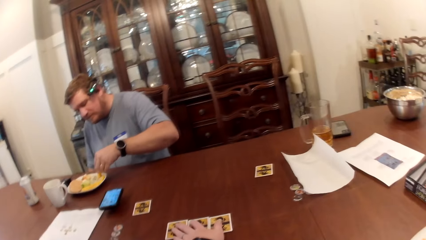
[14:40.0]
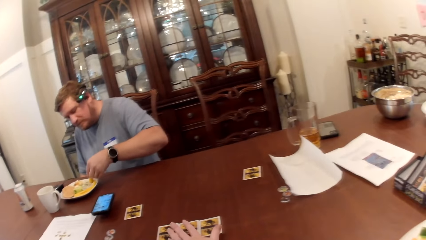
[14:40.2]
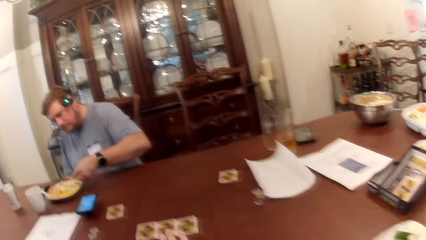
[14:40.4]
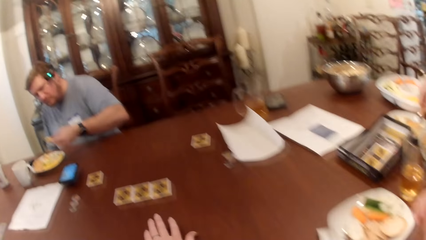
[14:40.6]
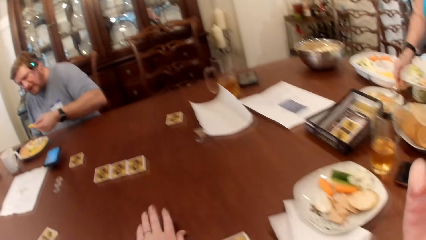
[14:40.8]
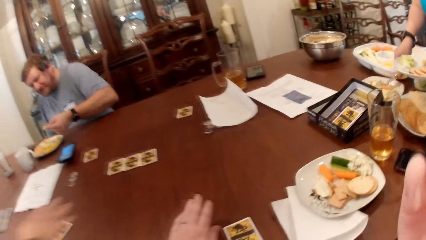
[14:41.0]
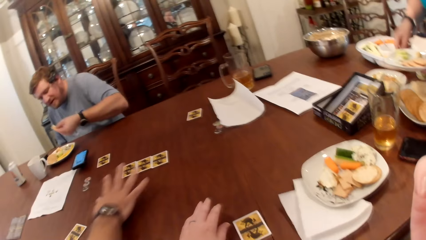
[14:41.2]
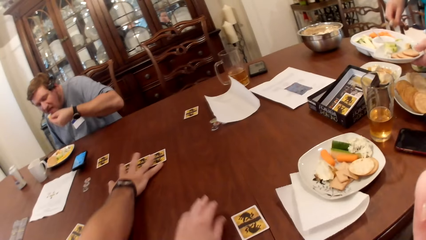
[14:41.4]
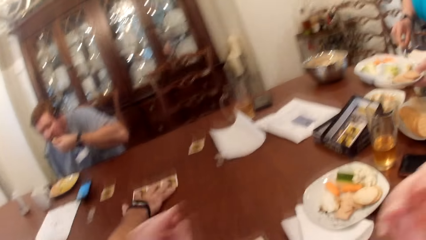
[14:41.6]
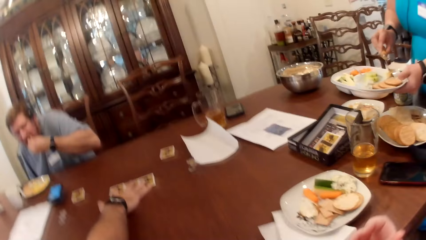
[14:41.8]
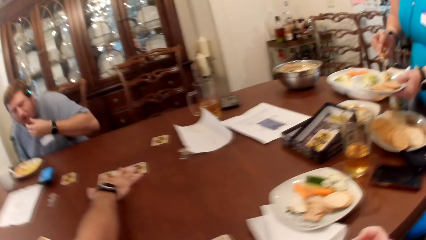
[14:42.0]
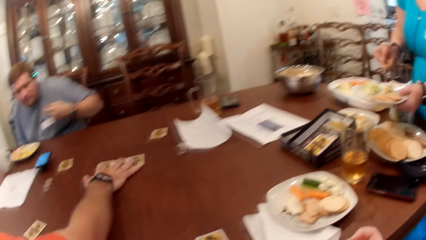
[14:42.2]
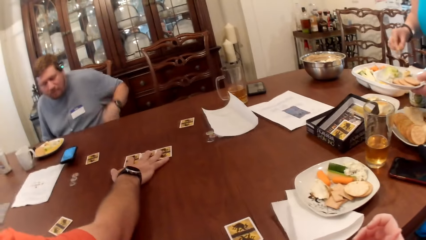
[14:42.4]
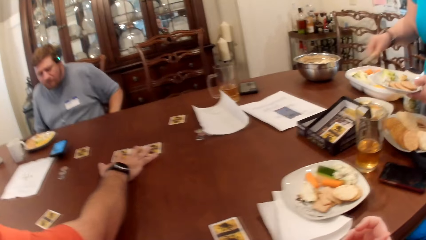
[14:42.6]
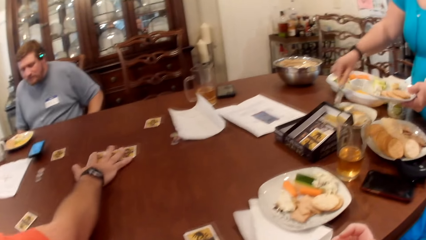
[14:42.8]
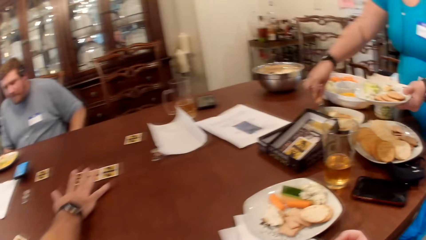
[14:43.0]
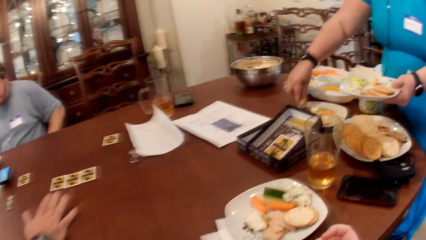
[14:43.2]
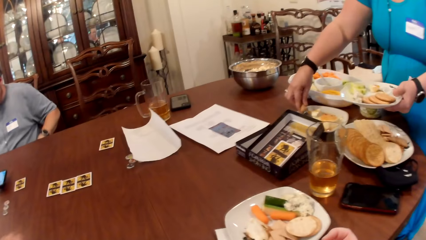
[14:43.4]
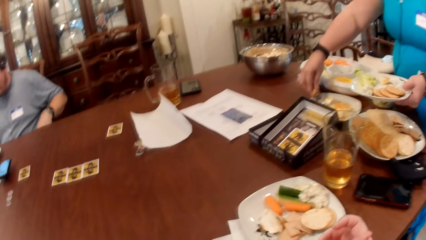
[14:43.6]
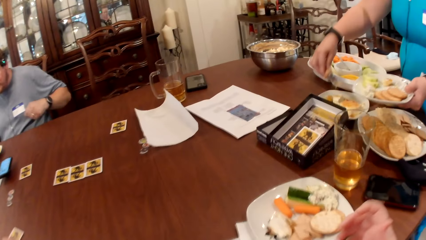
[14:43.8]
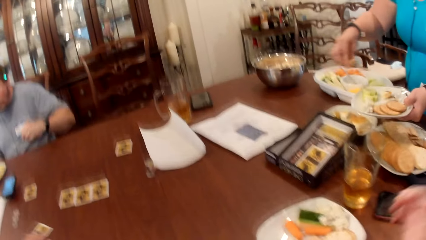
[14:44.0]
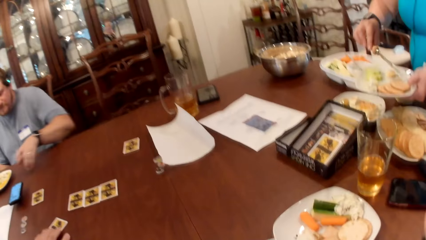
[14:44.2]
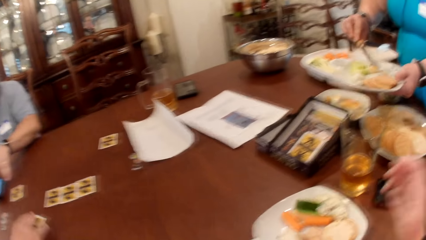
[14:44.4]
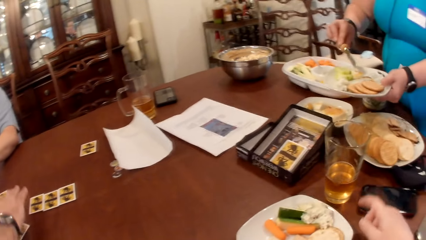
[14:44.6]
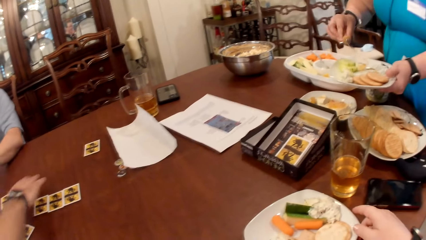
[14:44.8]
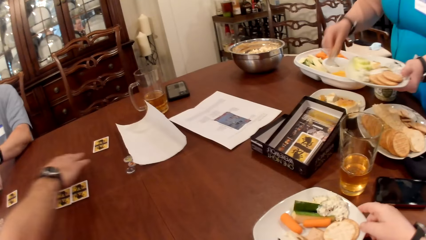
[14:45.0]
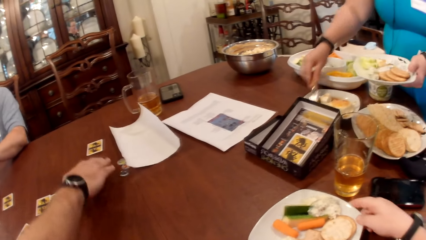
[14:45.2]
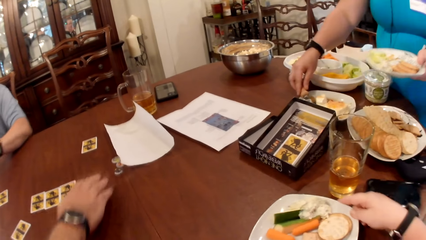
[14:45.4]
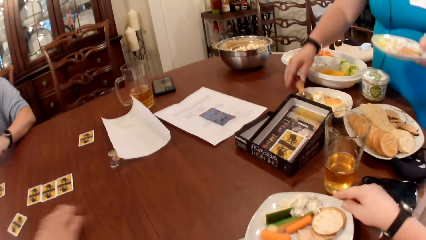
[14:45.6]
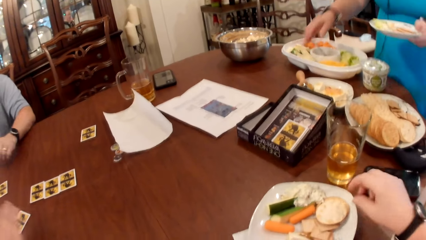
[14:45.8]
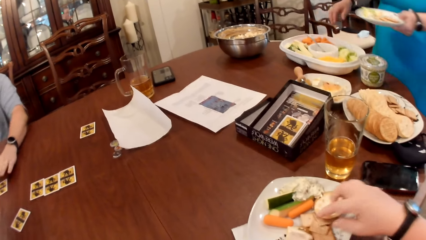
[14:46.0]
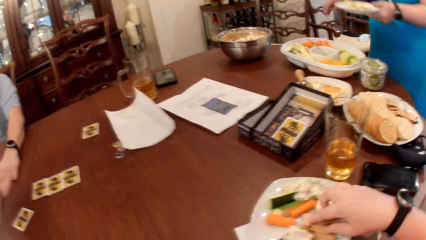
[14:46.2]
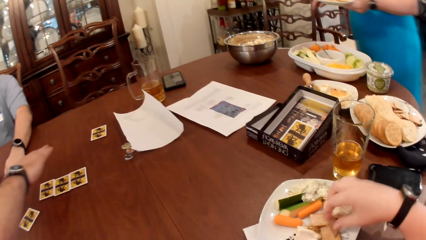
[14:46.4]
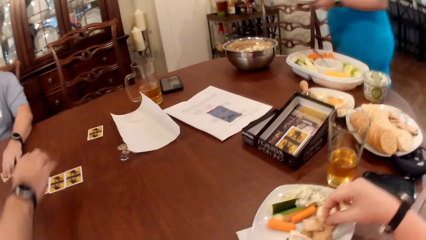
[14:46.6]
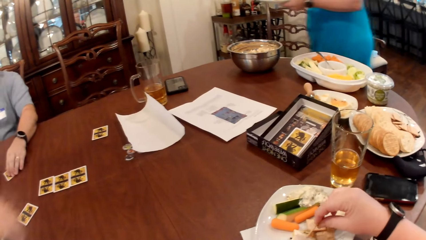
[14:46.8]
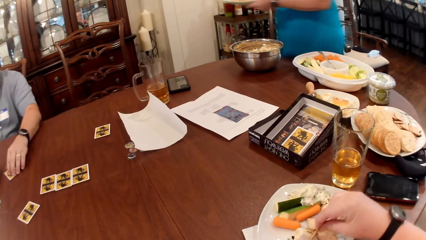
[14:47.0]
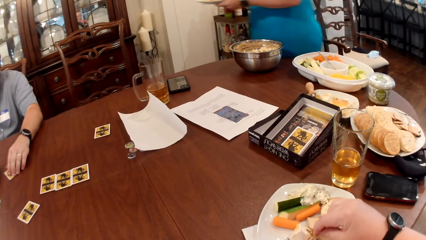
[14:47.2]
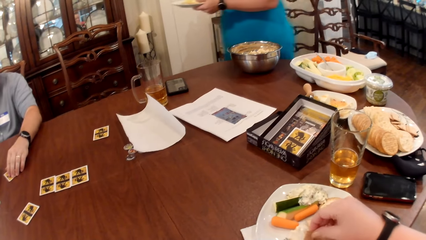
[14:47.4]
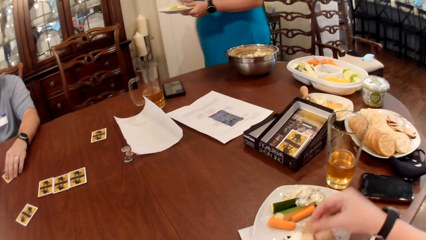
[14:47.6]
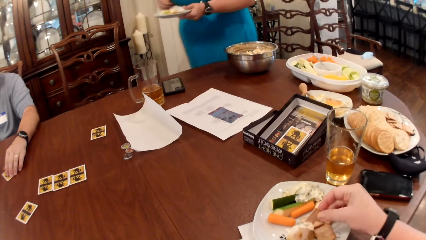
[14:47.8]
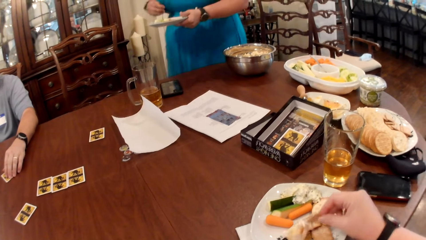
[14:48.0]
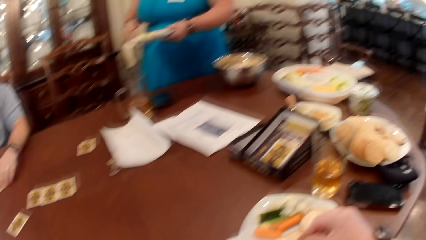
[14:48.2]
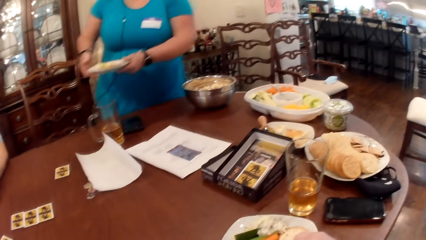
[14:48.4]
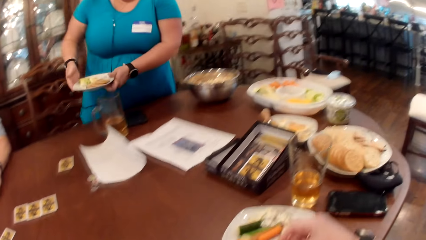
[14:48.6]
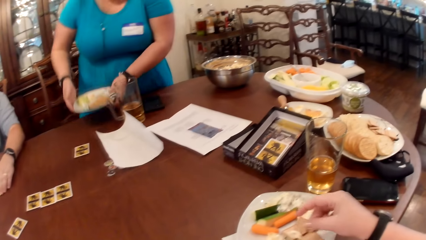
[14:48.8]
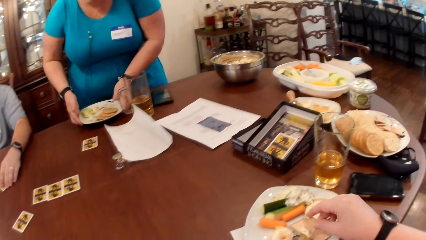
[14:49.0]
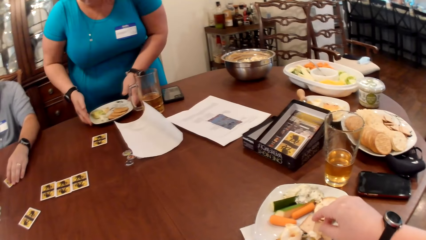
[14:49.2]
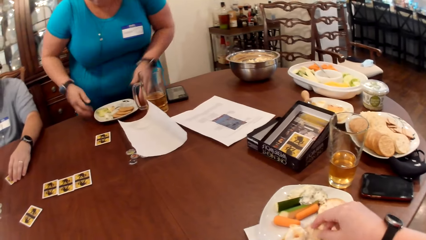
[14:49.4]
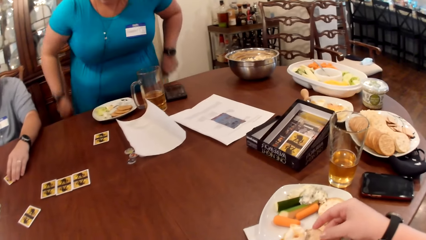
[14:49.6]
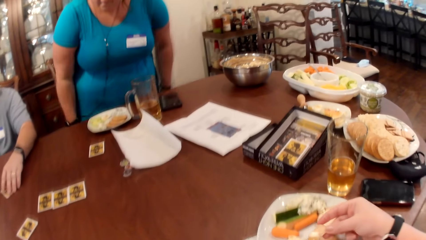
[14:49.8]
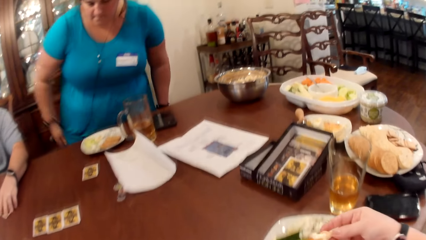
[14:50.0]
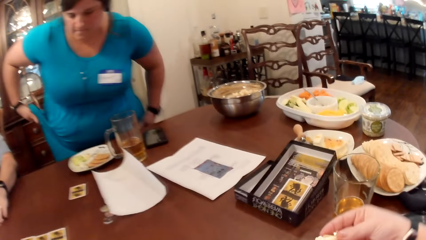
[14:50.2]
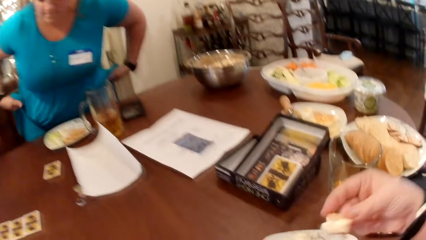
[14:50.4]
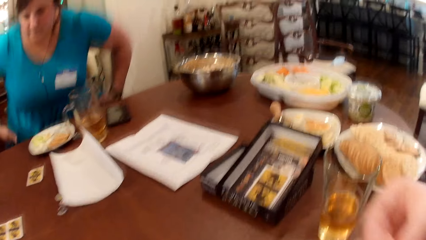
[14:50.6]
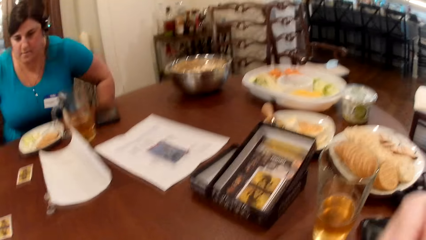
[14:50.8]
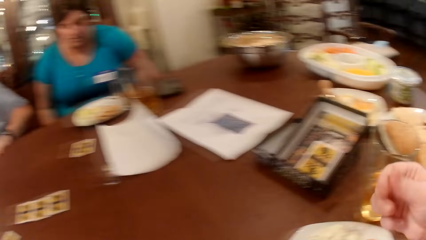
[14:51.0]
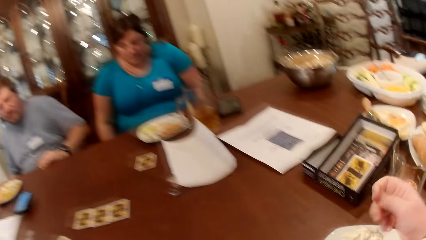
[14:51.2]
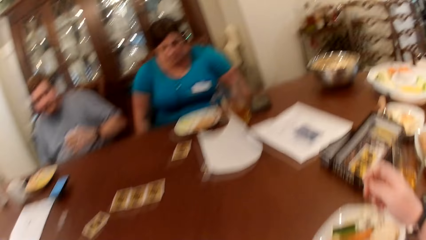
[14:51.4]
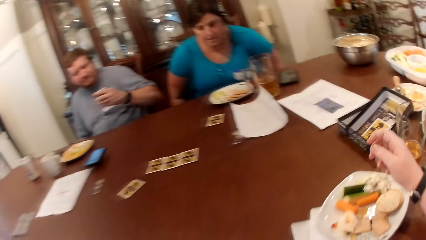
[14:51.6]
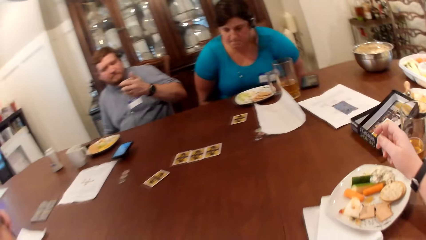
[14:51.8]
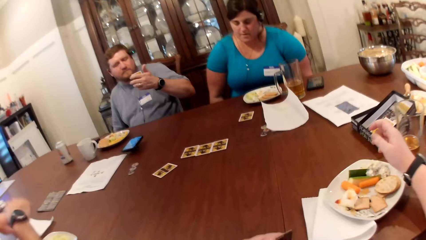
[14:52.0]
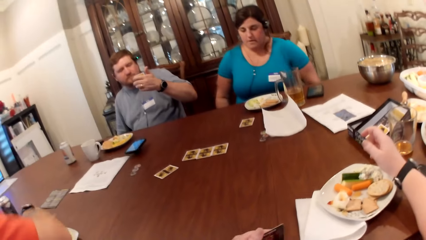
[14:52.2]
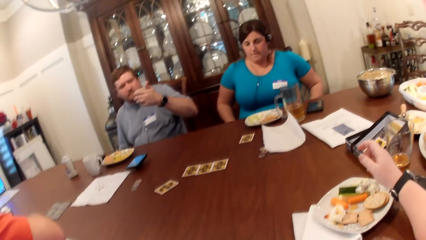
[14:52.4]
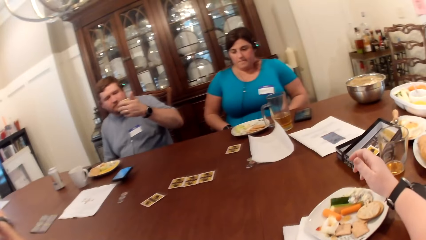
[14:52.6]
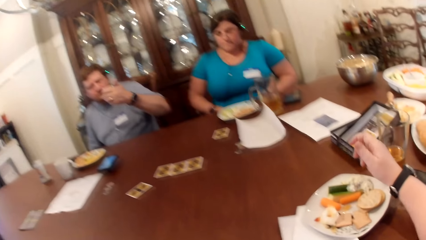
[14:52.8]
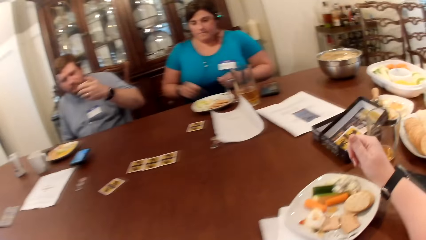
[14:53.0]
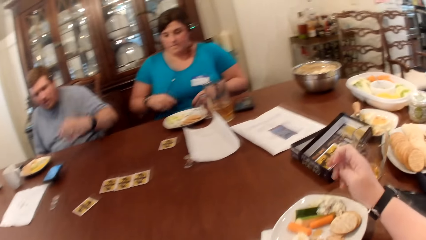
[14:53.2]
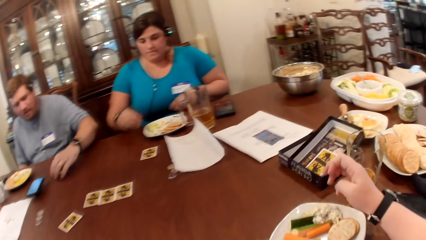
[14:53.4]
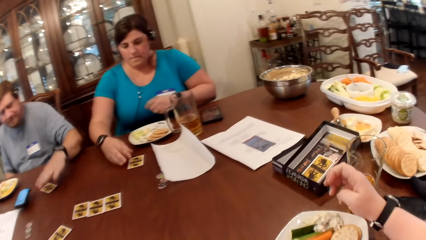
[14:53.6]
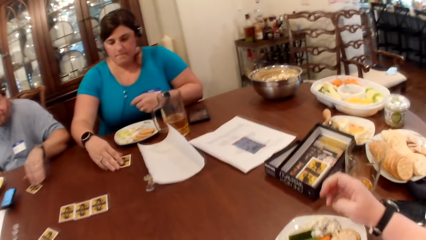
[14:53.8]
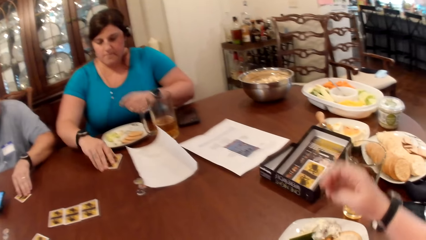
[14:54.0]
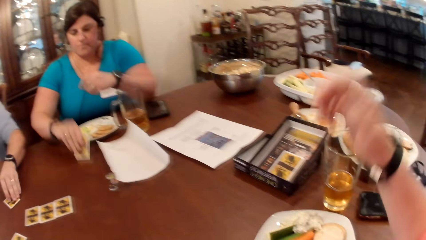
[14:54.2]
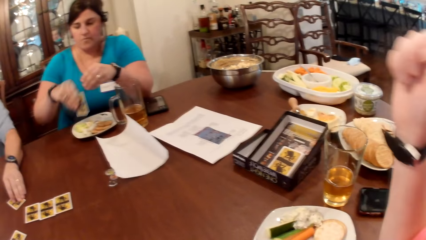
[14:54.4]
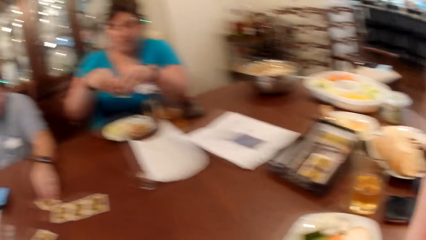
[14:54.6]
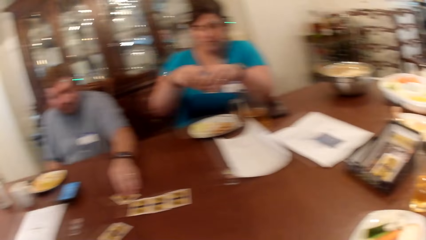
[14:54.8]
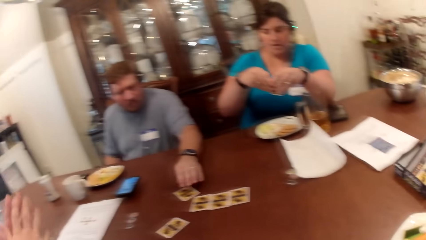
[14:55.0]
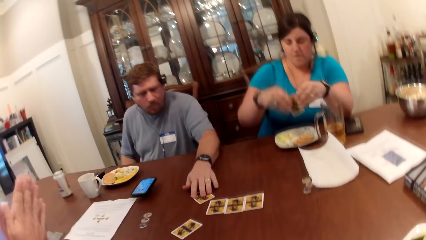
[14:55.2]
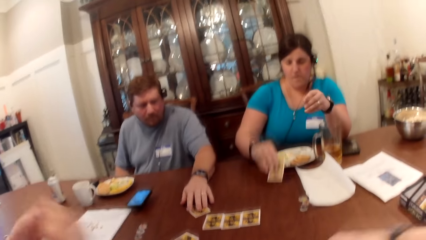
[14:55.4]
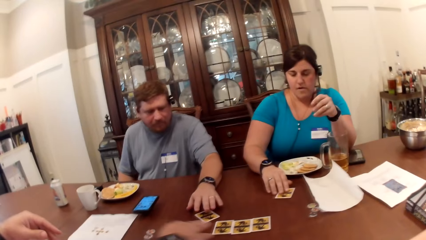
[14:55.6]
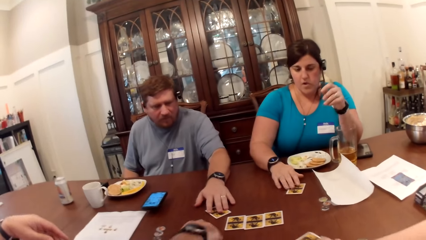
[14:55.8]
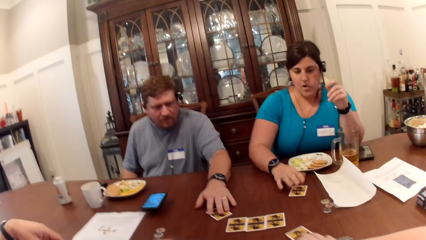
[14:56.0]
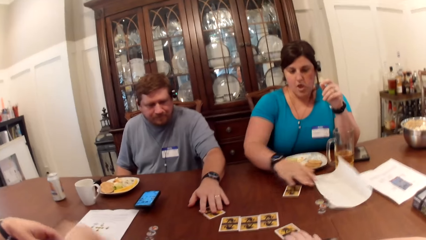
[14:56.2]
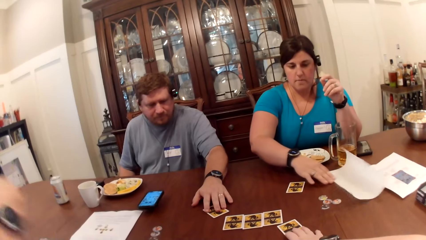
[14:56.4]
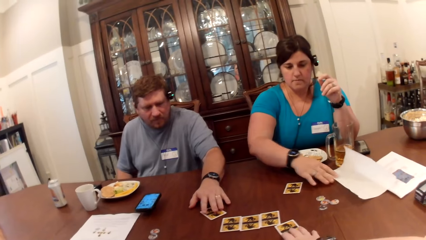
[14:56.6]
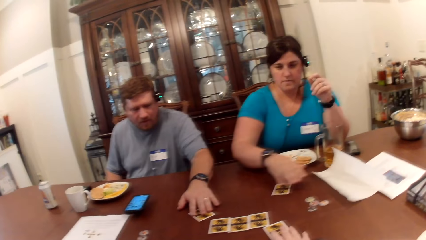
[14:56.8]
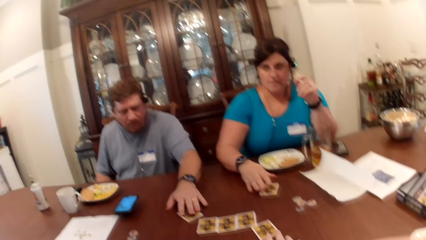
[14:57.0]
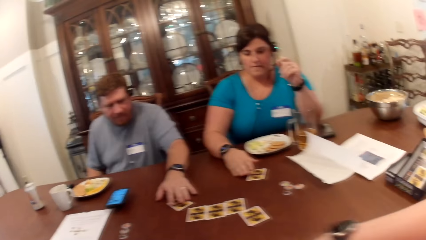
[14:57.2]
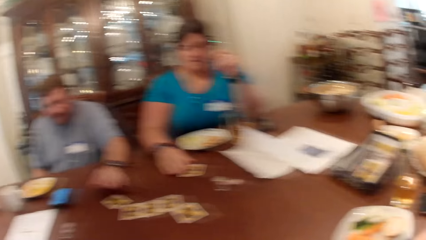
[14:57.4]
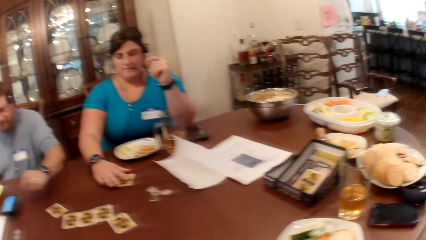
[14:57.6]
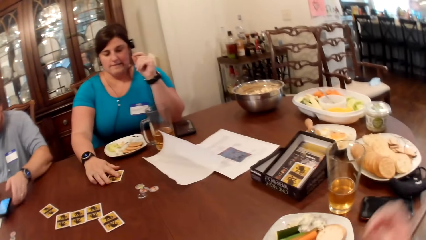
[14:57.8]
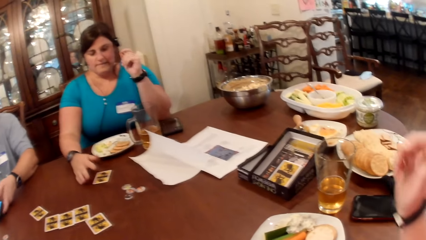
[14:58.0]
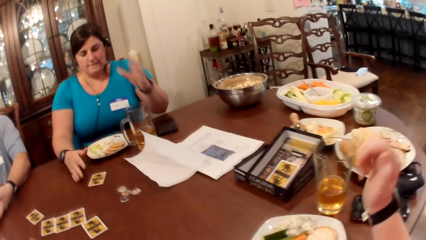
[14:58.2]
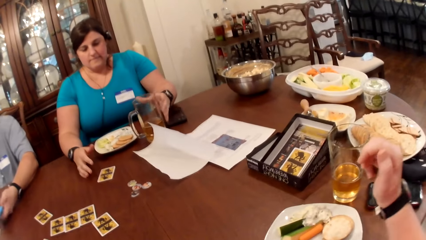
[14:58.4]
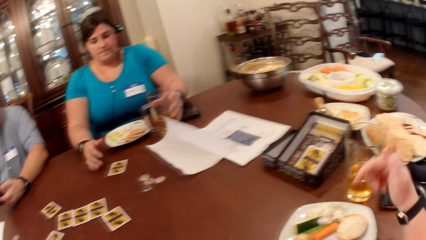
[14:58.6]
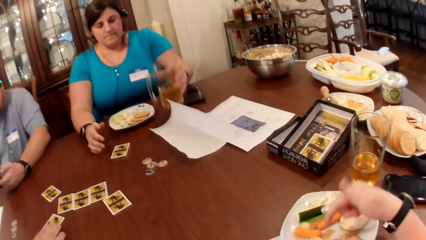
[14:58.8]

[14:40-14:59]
The man eats a chip in his left hand. The woman places the cheese on the plate on her left hand with the knife in her right hand. Another man moves game cards on the dining table with his right hand. The woman picks the cheese from the plate on the dining table with the knife in her right hand. She places the cheese on the plate on her left hand with the knife in her right hand. The camera wearer dips a chip in her right hand into a dip on a plate on the dining table. The woman places the plate in her hands on the dining table. The first man moves a game card on the dining table with his left hand. The camera wearer eats the chip in her right hand. The woman sits on a chair in the dining area. The first man picks the game card from the dining table with his left hand and places the game card on the dining table with his left hand. The woman picks a game card from the dining table with her right hand. The first man moves a game card on the dining table with his left hand. The woman places the game card in her right hand on the dining table. The other man picks a game card from the dining table with his right hand. The woman moves the kitchen tissue on the dining table with her right hand. The camera wearer moves a game card on the dining table with her right hand.
